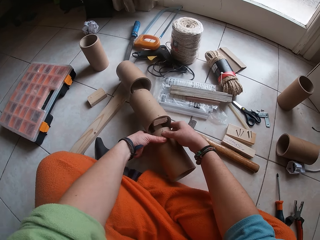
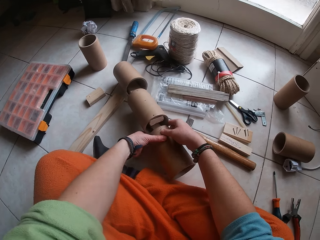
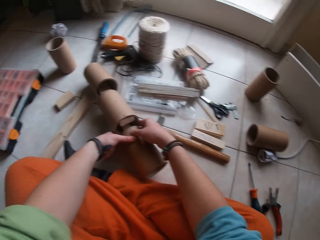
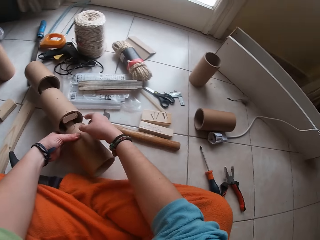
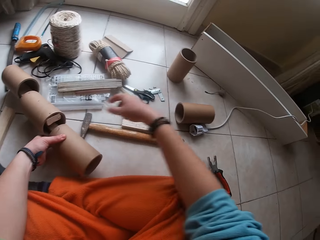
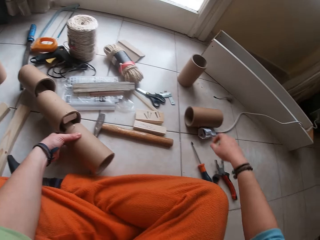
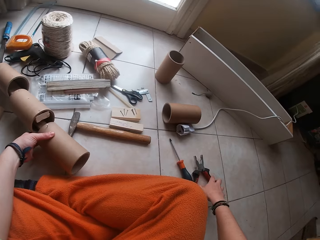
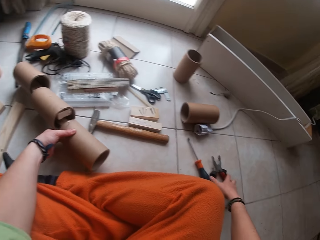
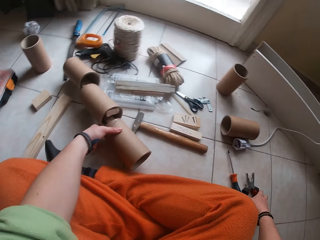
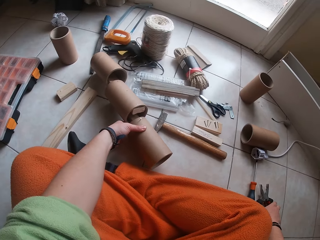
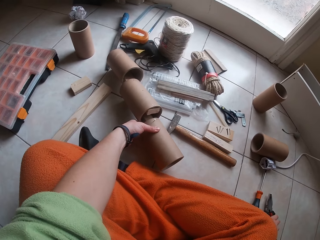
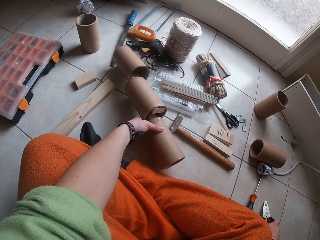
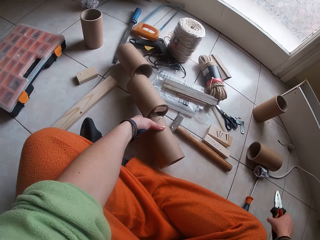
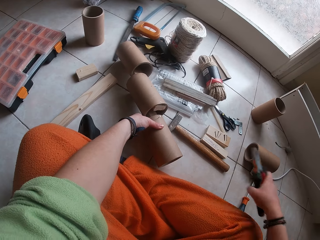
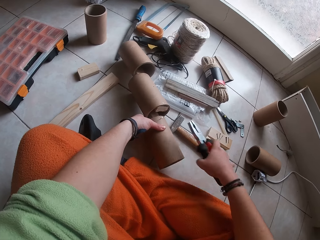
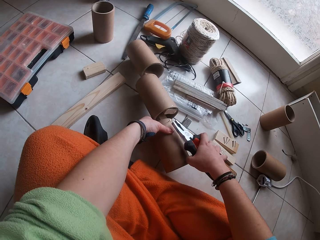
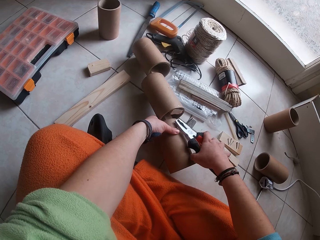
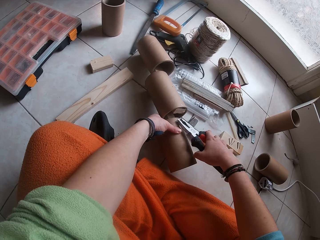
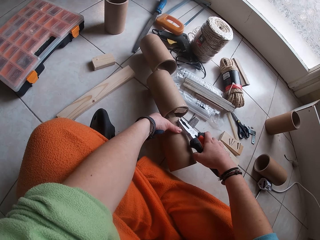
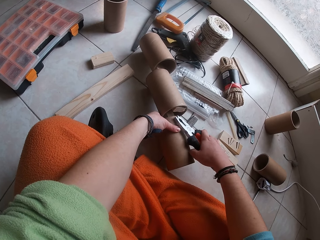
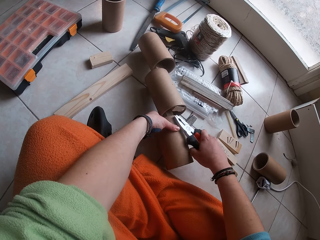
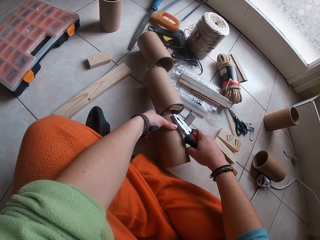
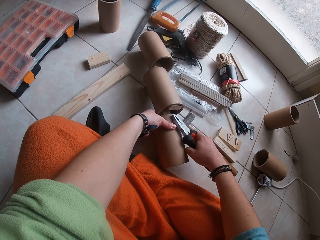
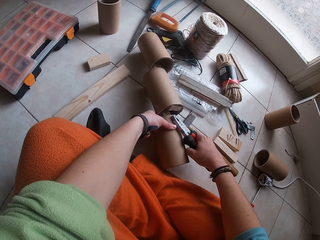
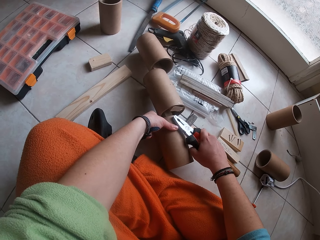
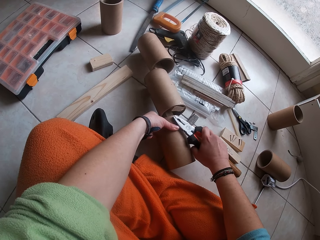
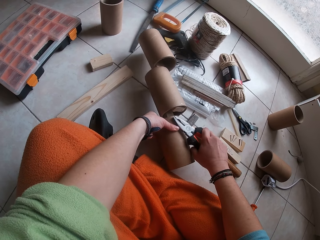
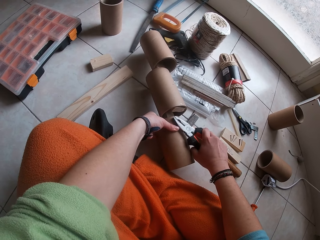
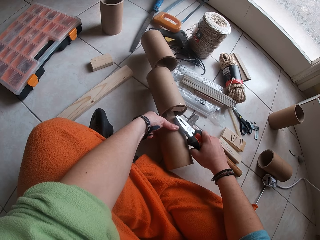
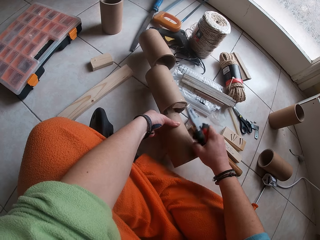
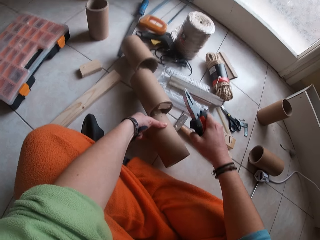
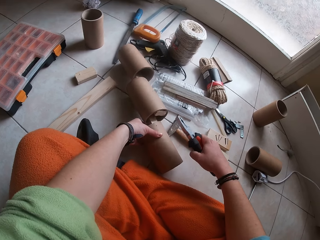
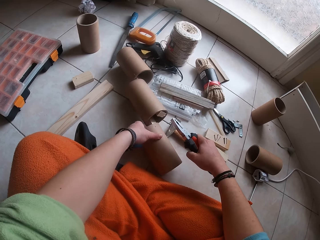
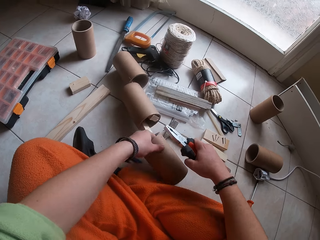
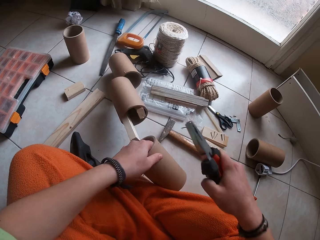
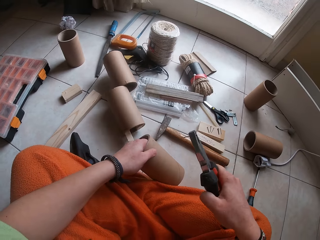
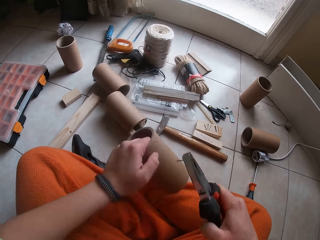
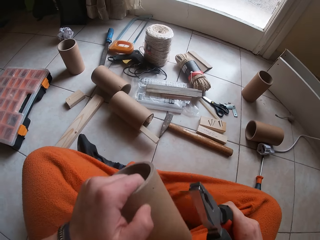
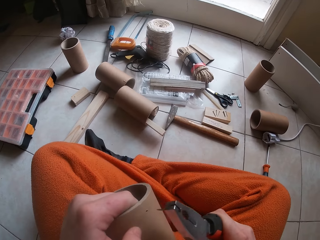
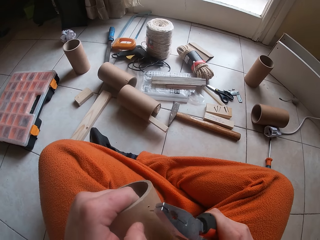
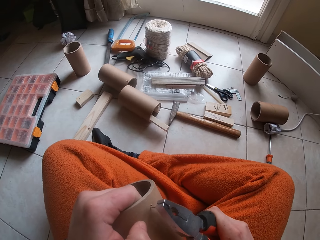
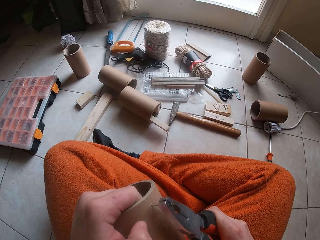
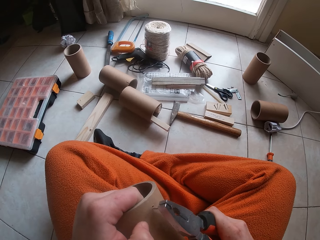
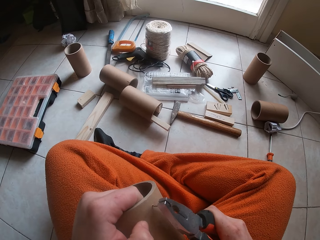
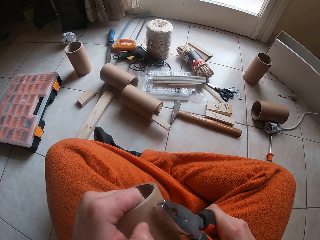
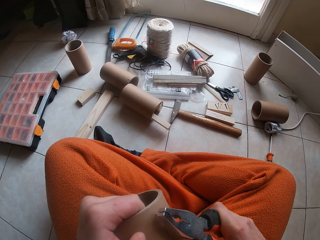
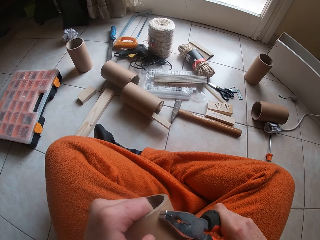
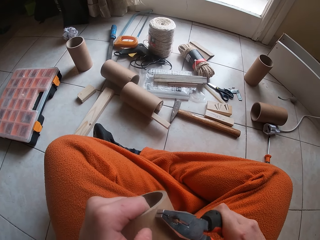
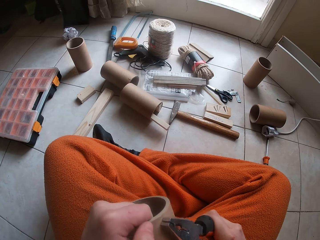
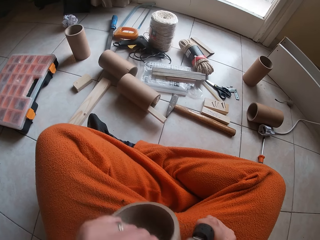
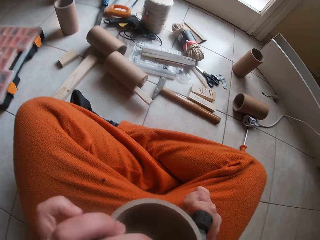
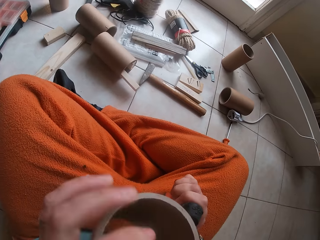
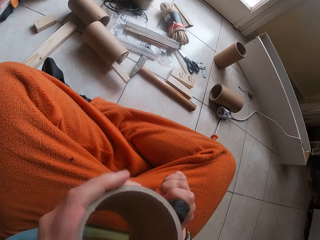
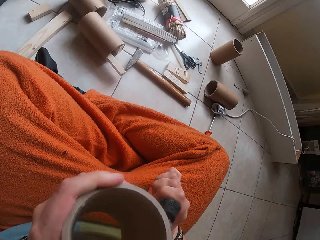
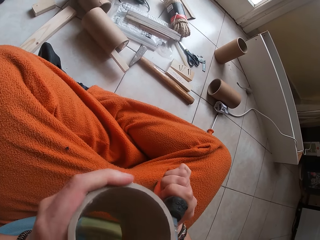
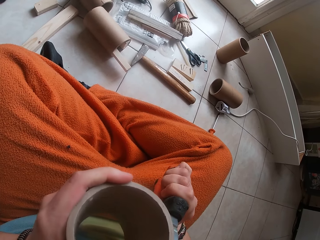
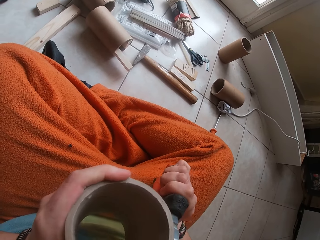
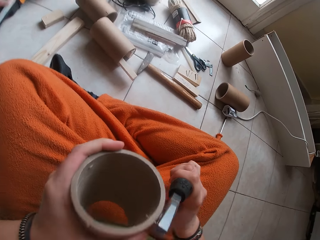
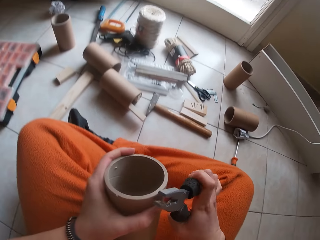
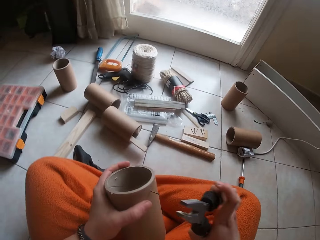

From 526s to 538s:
The camera wearer picks up the plier with her right hand from the floor. She touches a screwdriver. She pulls the nail on the cardboard paper core with the plier in her right hand. She picks up the cardboard paper core from the floor with her left hand. She inserts the nail on the plier in the cardboard paper core with her right hand.

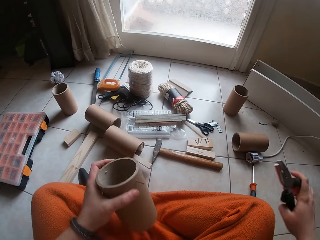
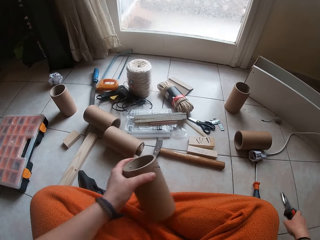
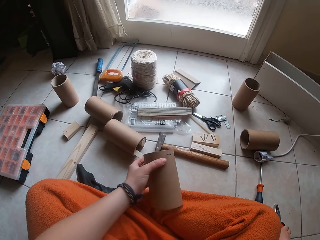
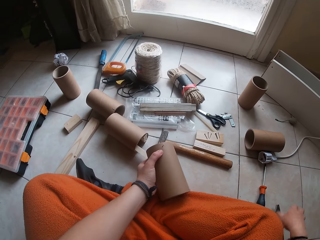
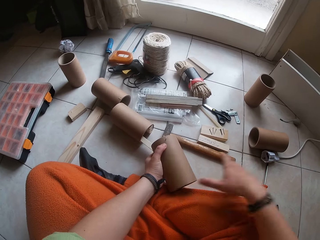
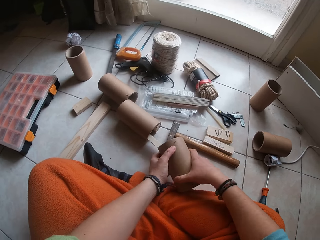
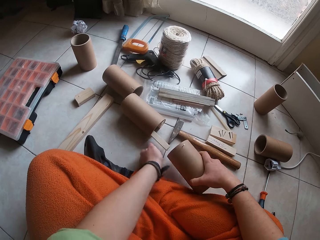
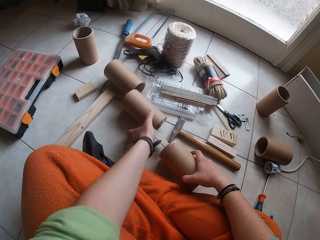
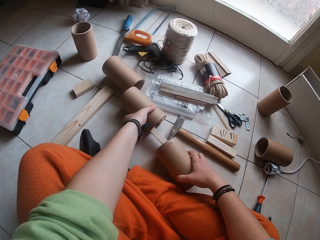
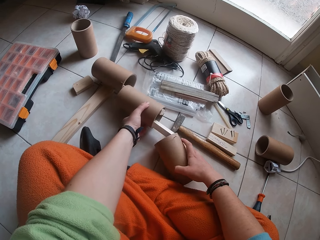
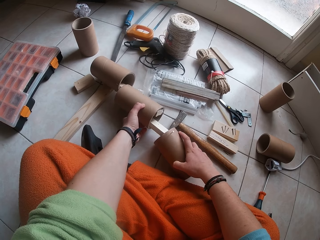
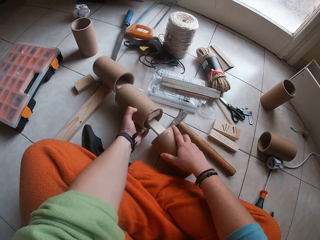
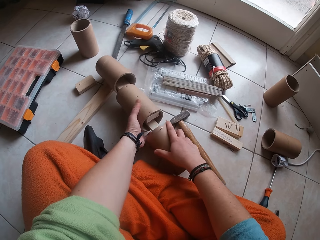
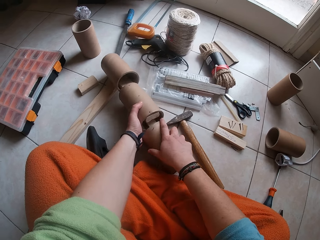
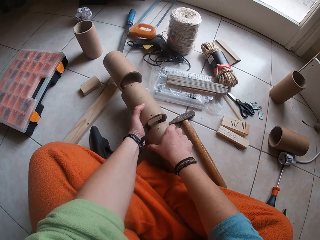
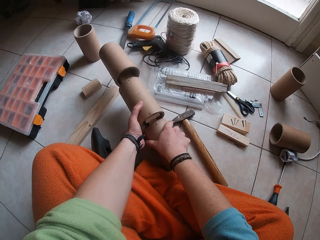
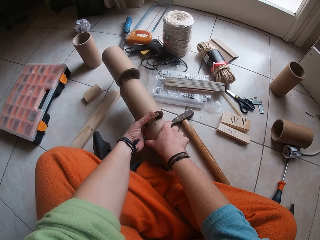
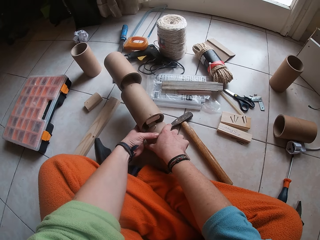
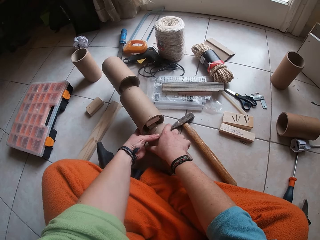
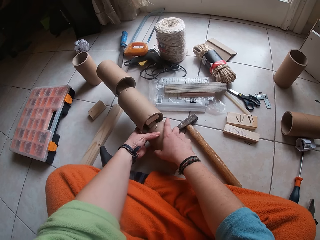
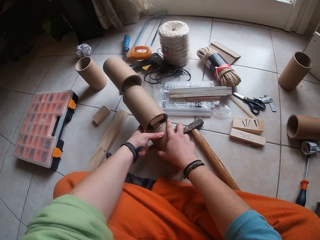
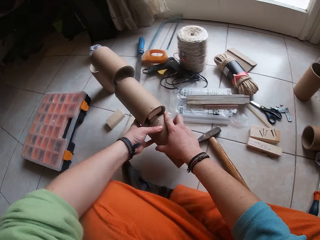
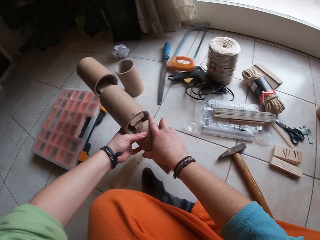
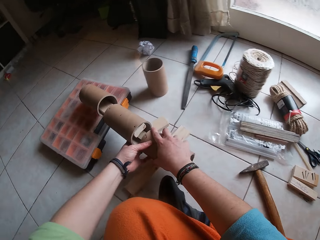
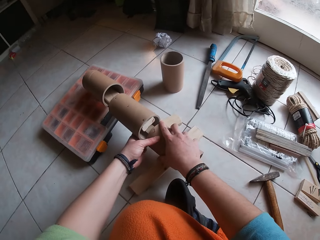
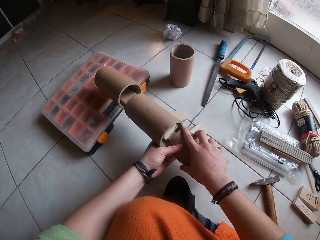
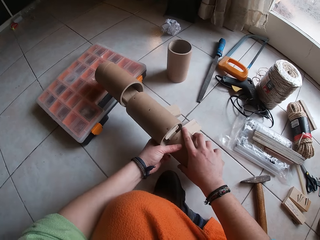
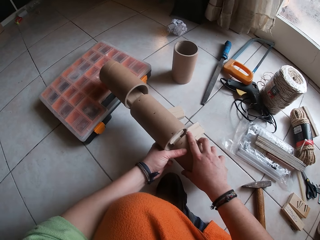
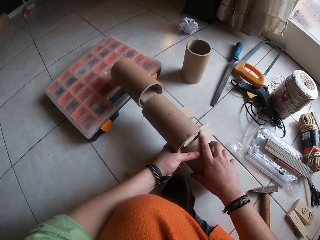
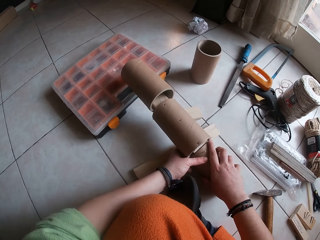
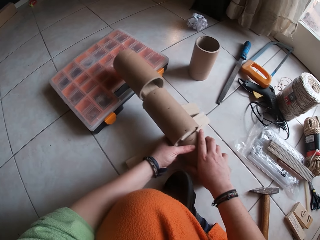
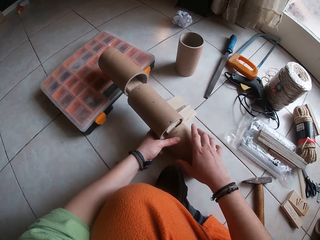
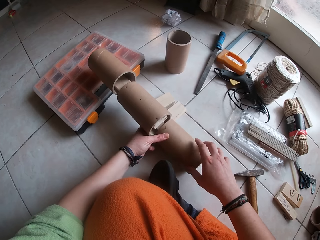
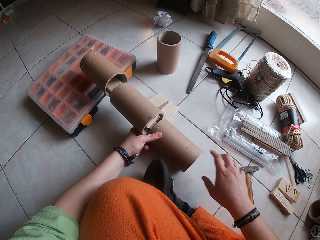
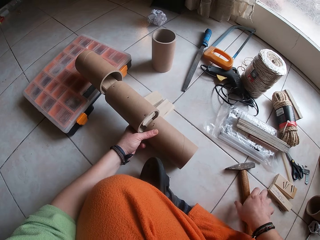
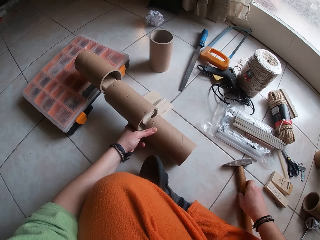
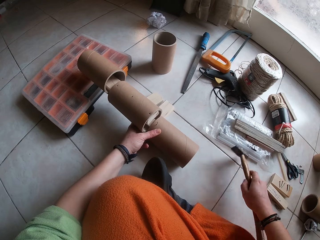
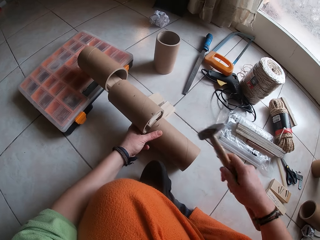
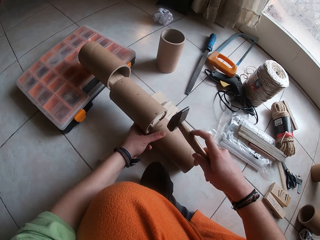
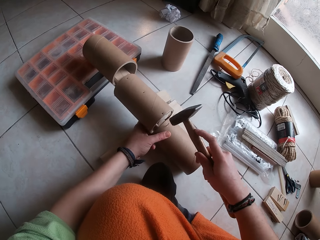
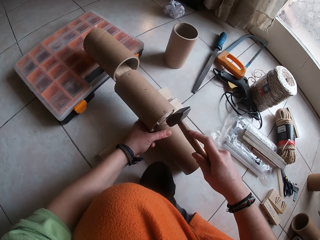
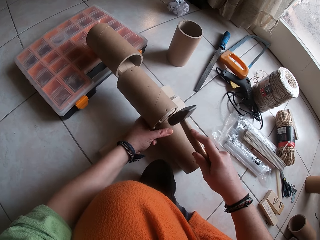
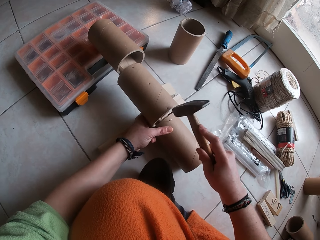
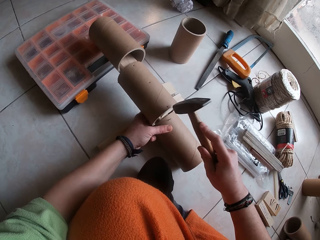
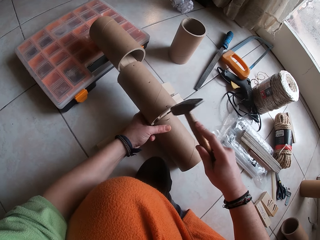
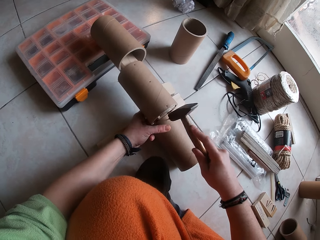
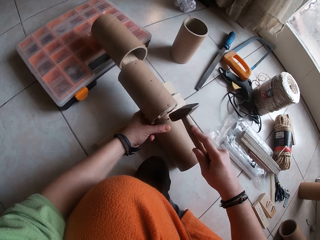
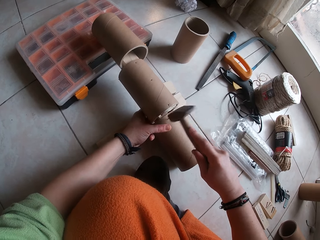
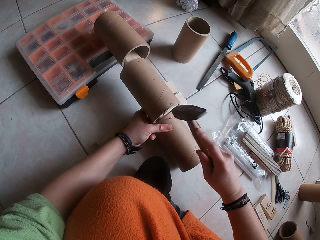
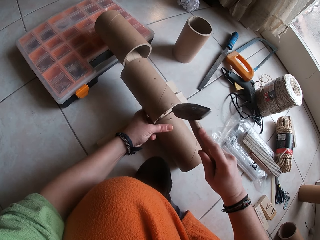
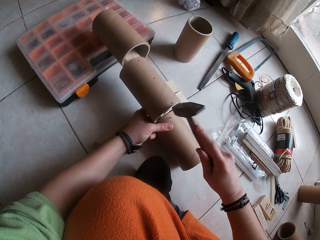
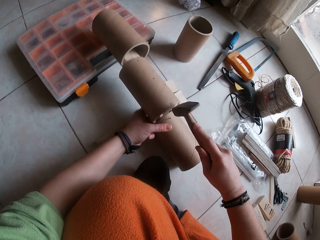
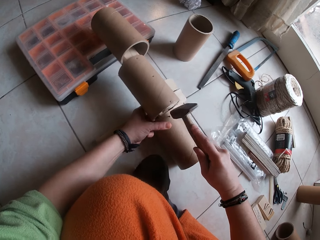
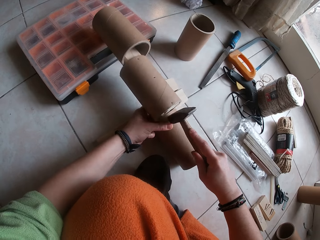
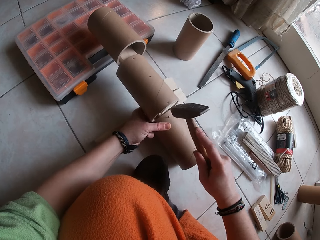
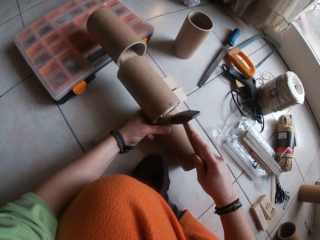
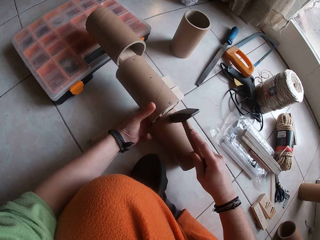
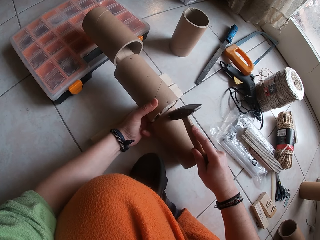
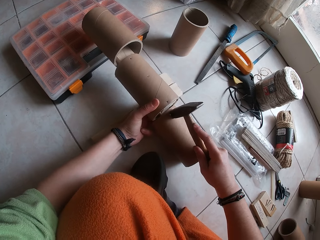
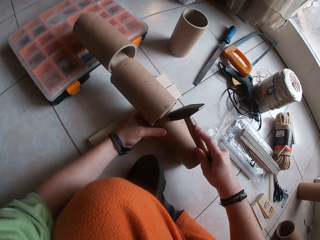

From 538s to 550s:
The camera wearer passes the cardboard paper core from her left hand to her right hand. She places the cardboard paper core on the floor with her right hand. She adjusts the cardboard paper core with her right hand. She picks up the cardboard paper core from the floor with both hands. She places the cardboard paper core on the wood and the nail tool box with both hands. She picks up the hammer from the floor with her right hand. She hits the nail on the cardboard paper core with the hammer in her right hand. She touches the hammer.
